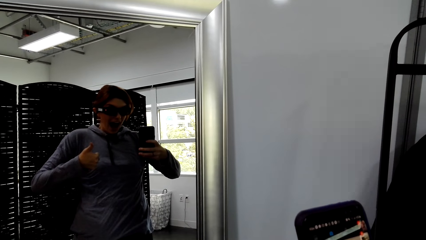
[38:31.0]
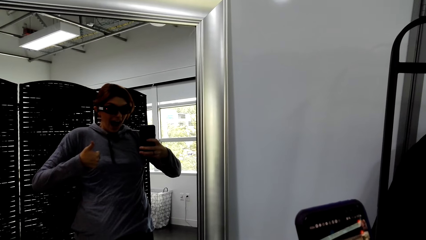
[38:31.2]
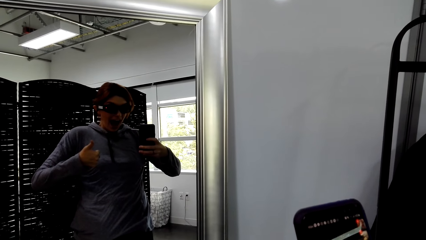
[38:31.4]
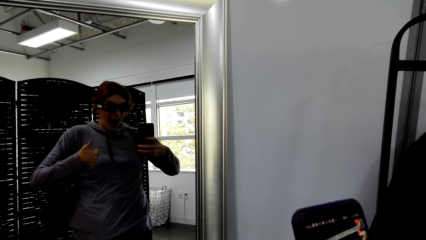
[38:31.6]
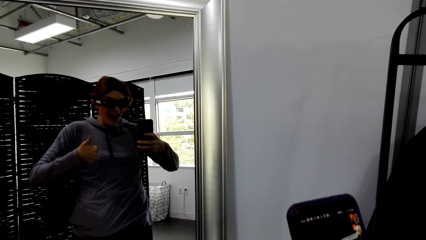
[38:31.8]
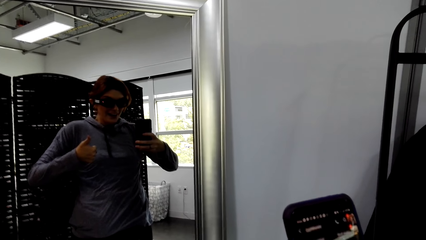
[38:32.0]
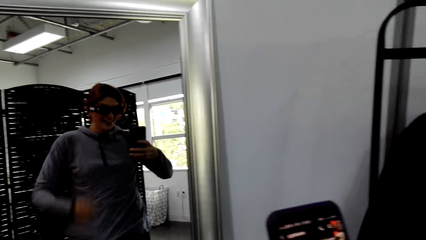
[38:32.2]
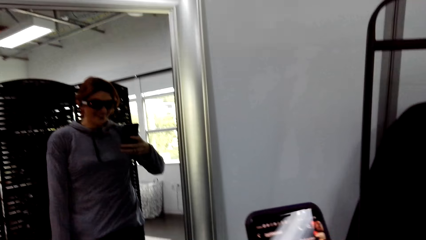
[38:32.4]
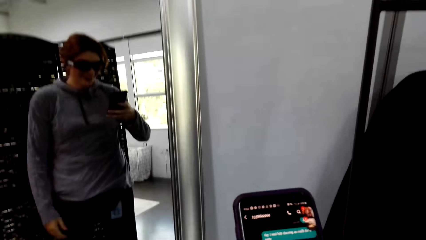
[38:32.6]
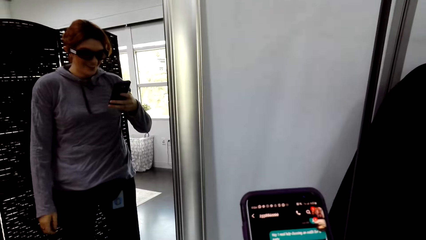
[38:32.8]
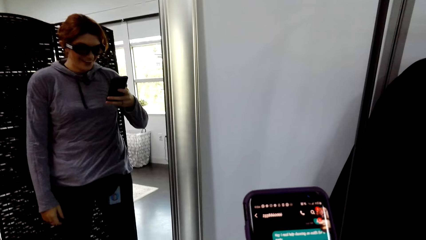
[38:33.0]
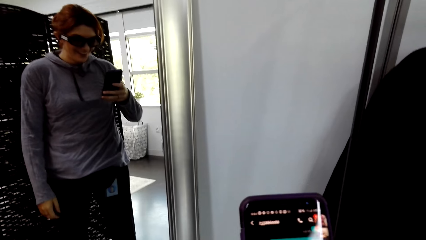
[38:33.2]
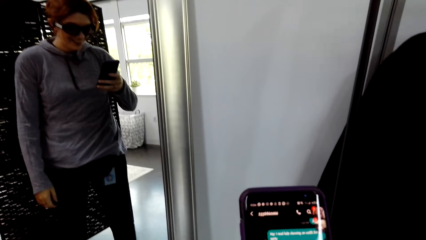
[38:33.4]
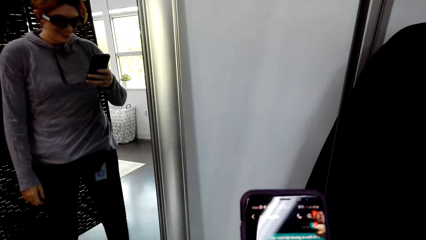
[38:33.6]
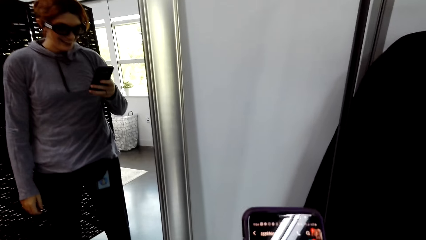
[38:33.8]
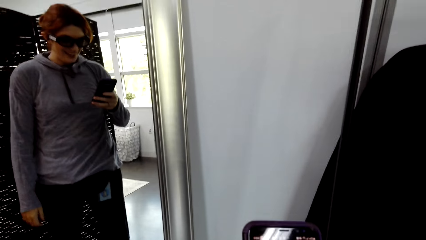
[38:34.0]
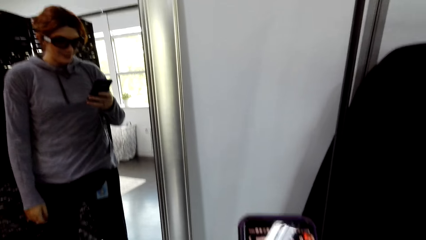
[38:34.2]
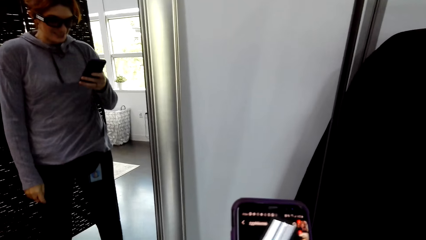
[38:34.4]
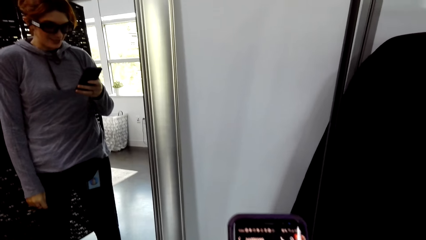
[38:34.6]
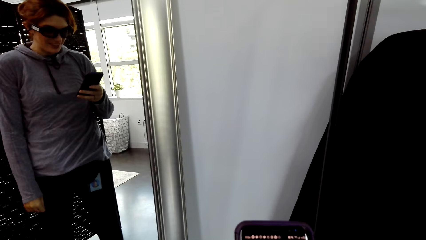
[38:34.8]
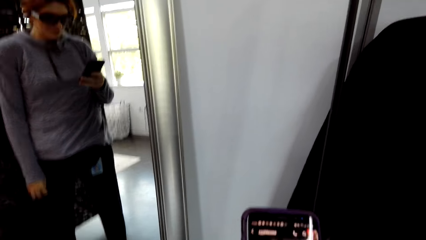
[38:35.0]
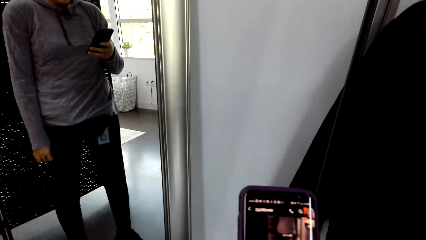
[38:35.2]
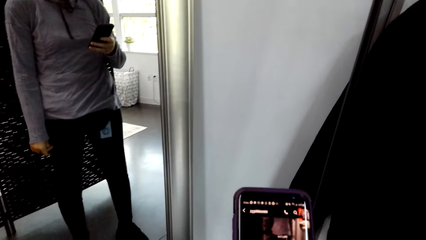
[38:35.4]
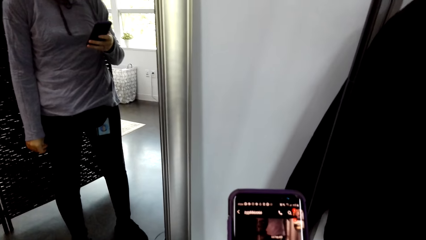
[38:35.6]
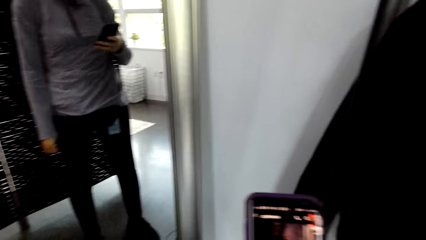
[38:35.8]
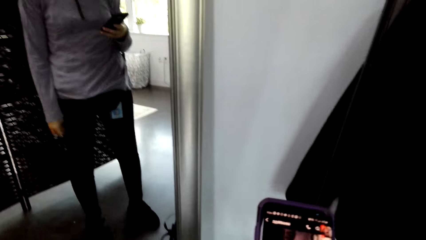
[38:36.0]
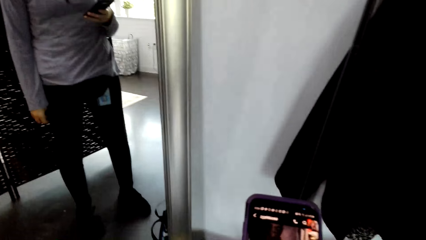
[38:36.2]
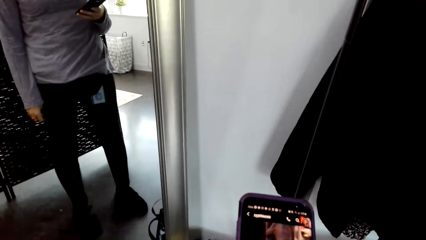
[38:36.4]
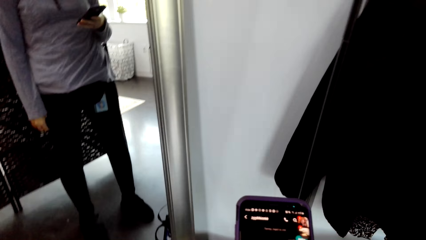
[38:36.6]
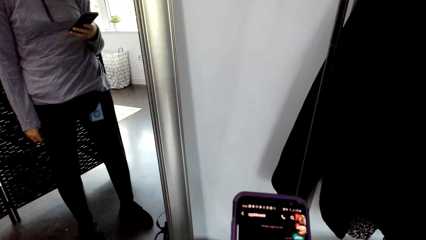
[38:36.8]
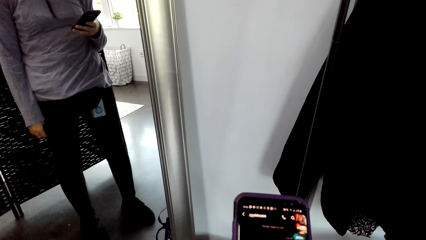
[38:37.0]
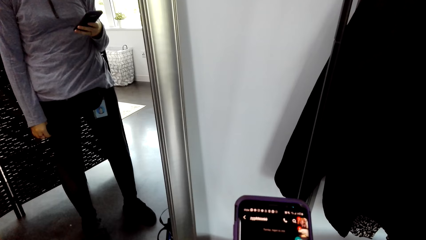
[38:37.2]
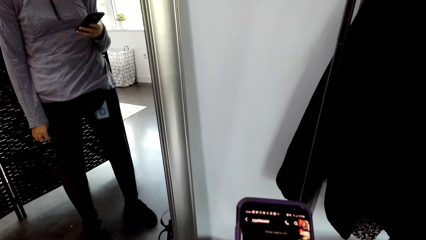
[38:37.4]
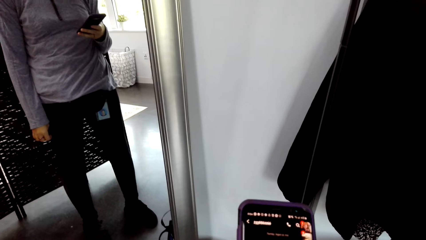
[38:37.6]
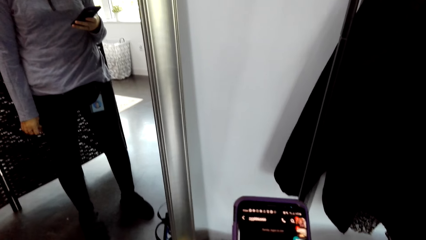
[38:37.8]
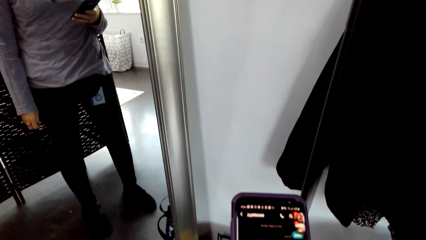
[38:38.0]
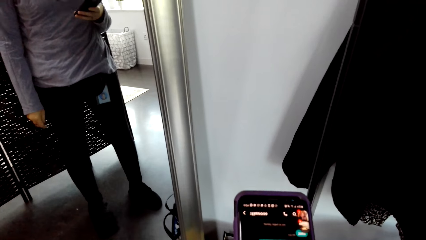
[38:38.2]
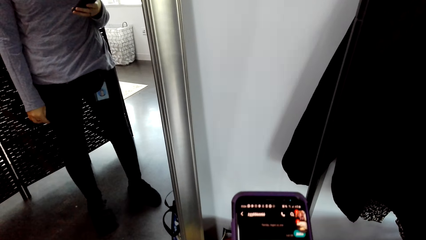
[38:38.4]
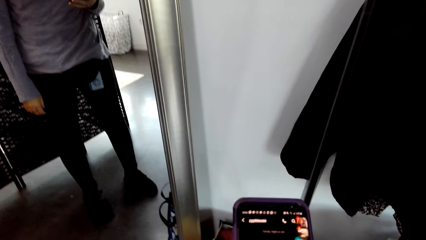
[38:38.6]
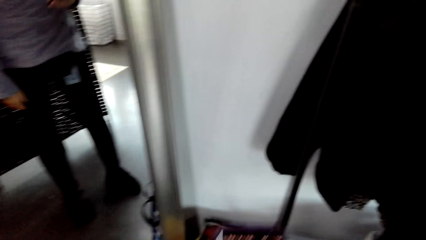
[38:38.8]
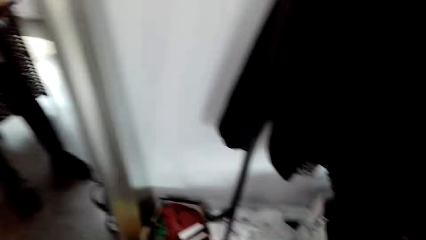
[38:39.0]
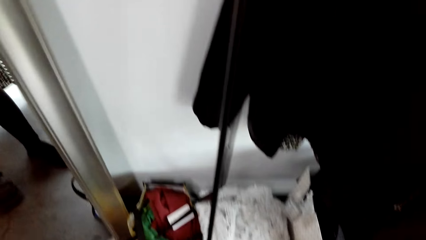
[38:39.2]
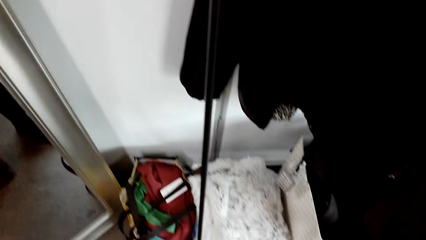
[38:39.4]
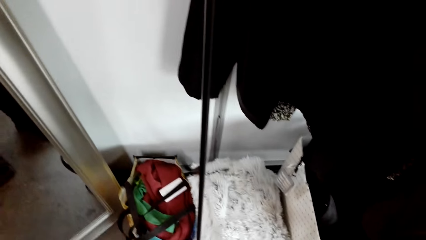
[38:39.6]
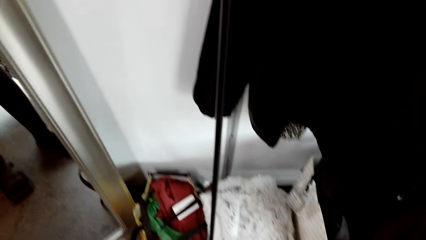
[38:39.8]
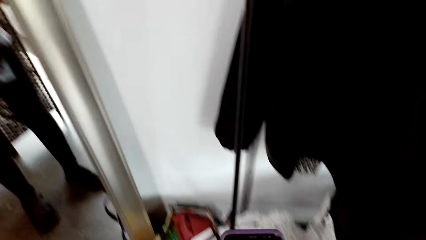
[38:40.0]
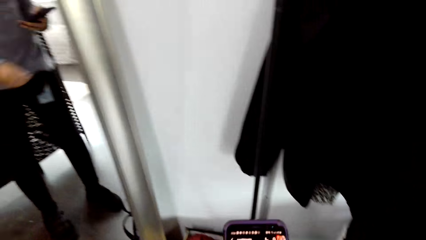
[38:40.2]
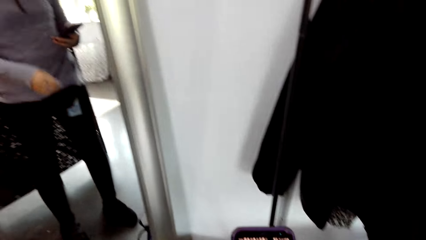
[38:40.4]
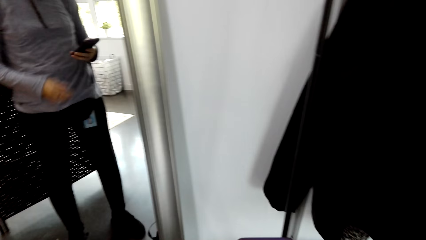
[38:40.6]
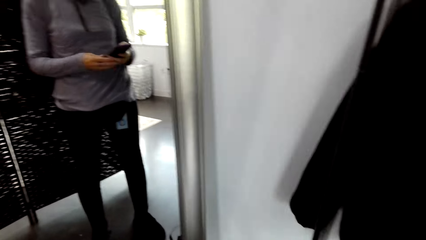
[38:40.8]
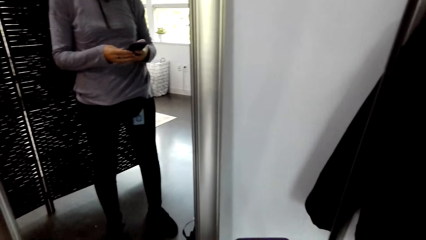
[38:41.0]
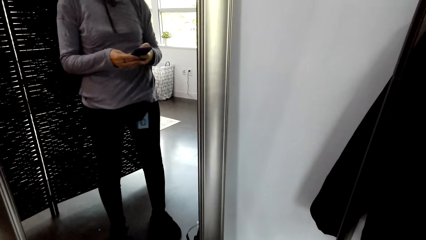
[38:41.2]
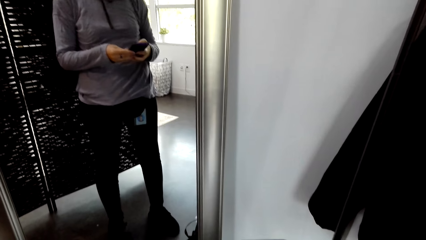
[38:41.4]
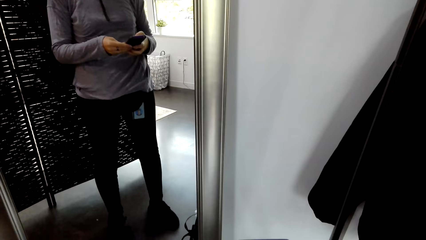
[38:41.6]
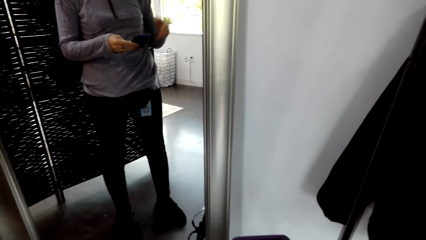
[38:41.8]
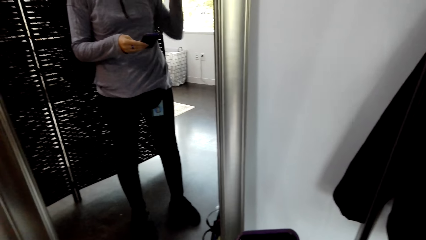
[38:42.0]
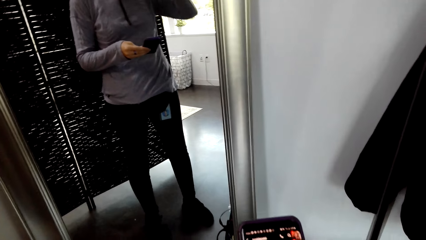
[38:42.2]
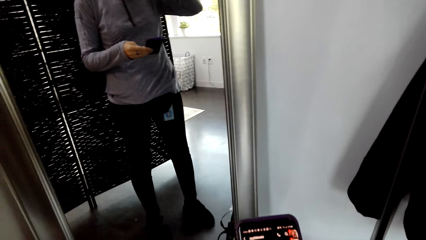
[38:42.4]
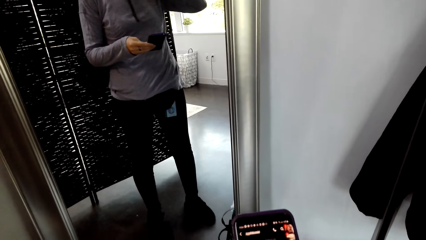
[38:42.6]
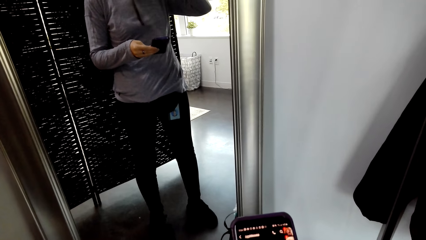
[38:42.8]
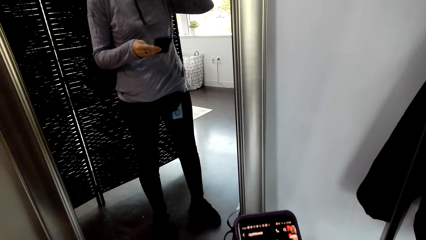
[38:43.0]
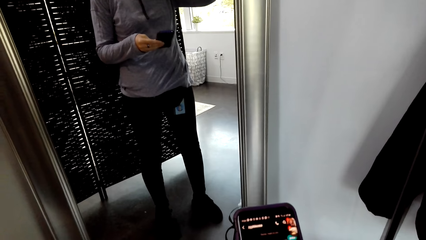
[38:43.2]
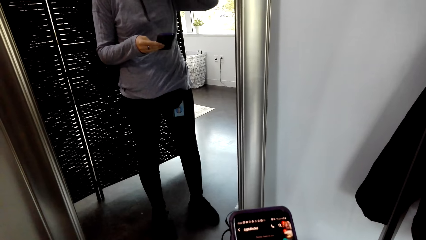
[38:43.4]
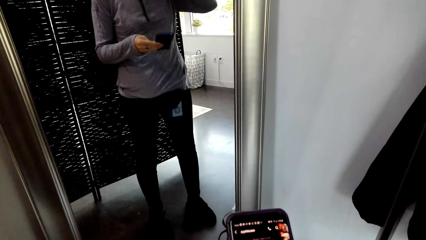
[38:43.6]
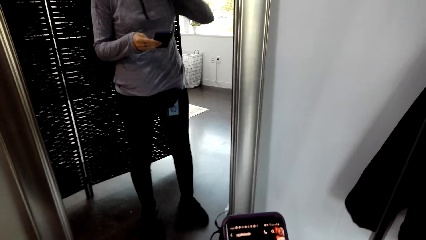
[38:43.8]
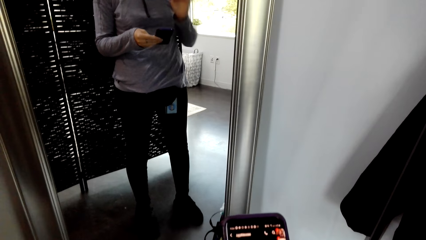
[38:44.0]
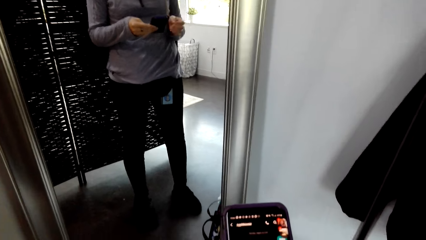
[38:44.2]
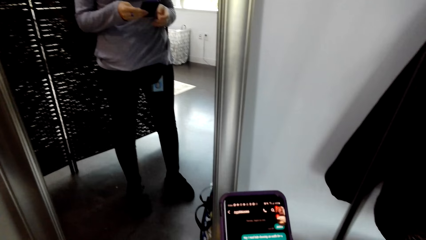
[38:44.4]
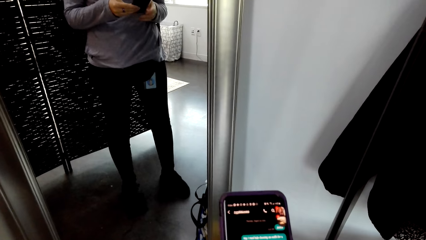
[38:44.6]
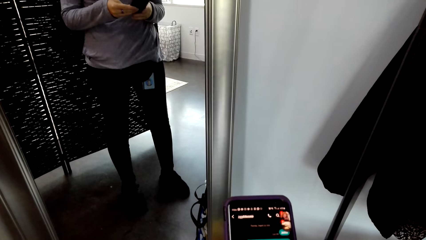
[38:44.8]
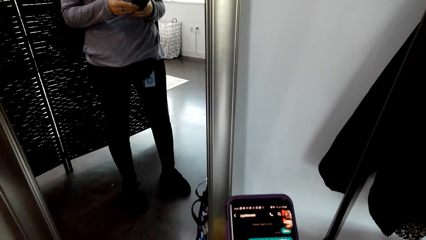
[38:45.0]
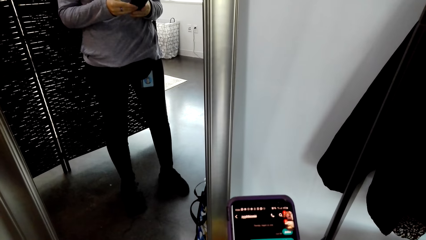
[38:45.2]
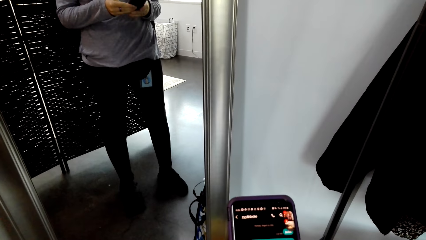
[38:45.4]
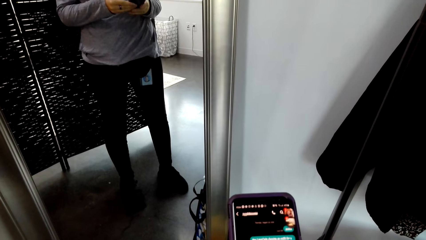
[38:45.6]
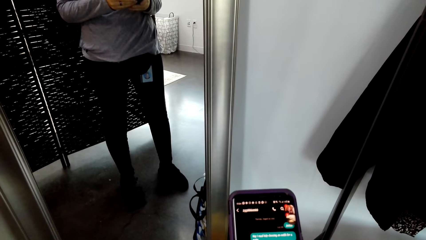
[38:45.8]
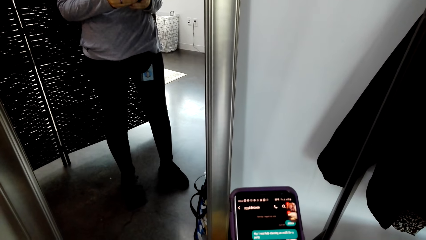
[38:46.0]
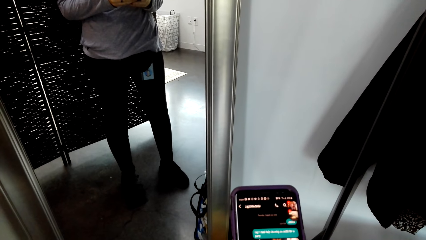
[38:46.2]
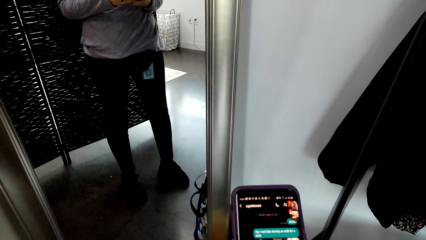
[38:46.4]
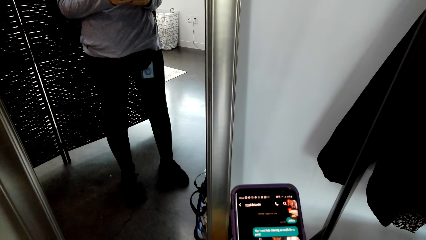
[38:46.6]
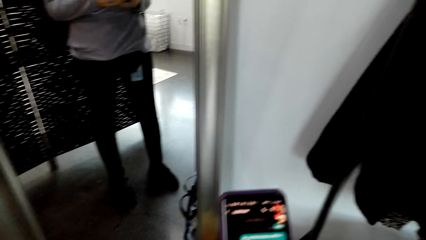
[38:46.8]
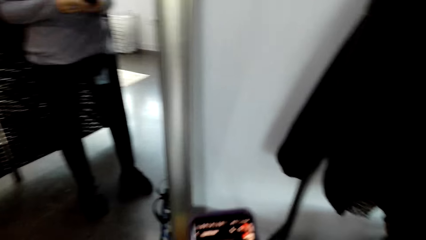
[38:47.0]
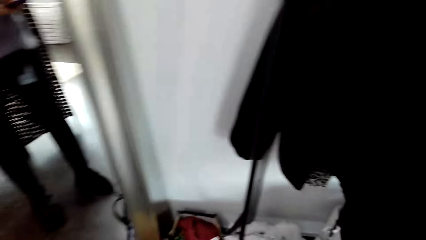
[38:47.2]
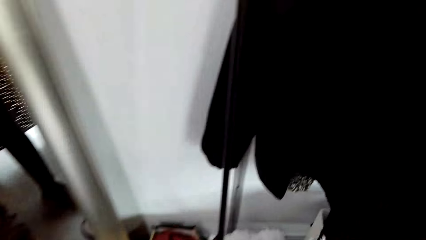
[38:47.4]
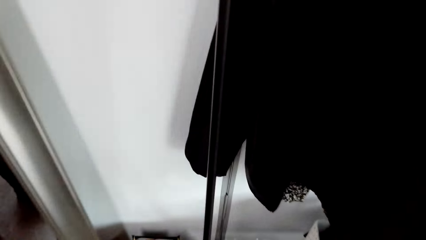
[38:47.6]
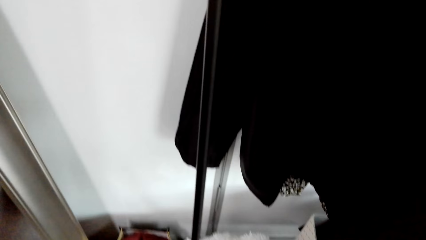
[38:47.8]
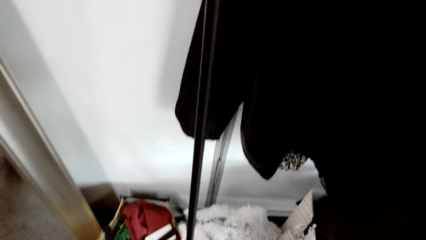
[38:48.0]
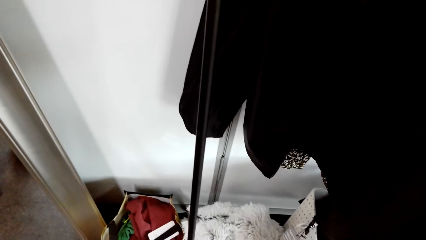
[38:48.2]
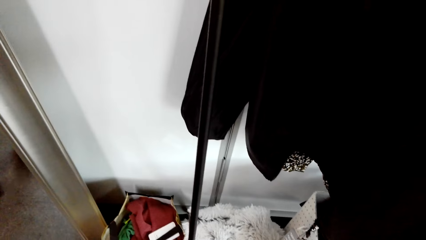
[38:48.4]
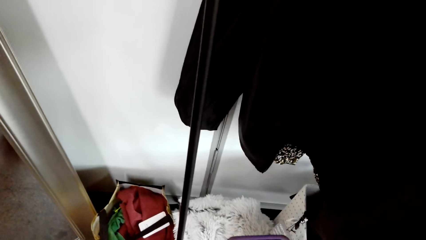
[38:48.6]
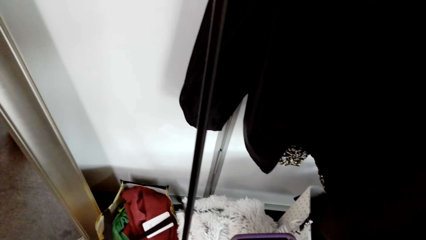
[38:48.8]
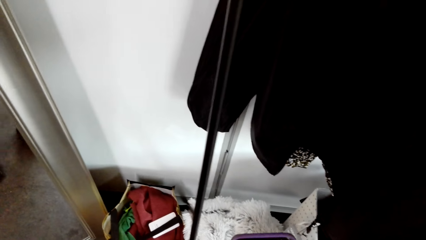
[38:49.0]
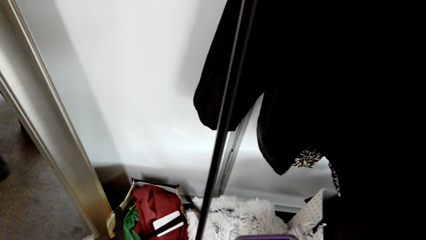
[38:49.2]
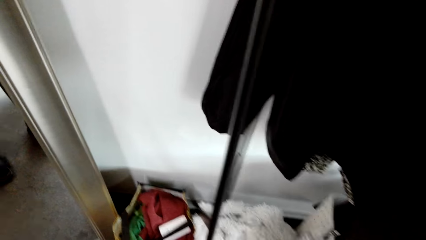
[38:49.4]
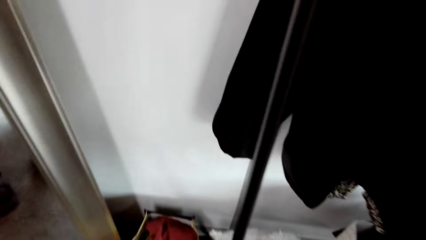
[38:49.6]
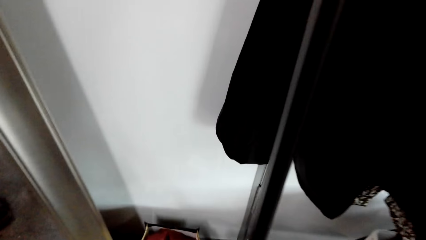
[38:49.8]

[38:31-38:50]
The camera wearer puts down his hand. He looks at the phone. He operates the phone. He holds the phone with both hands. He lifts his hand and puts down his hand. He looks at the clothes. He removes the jumper.
